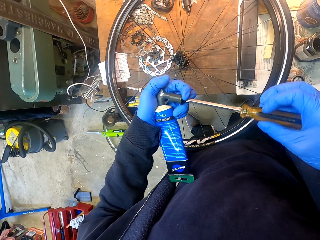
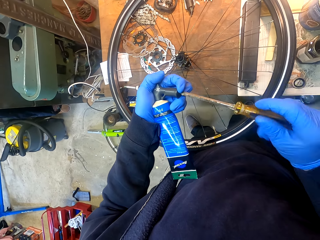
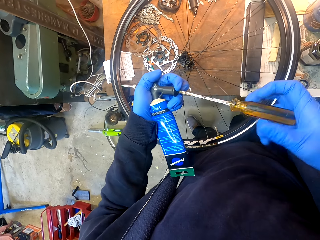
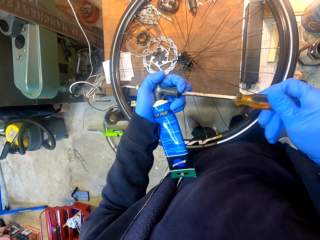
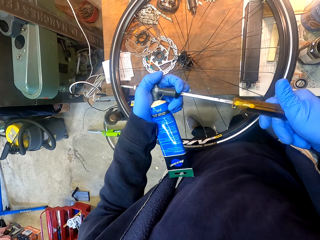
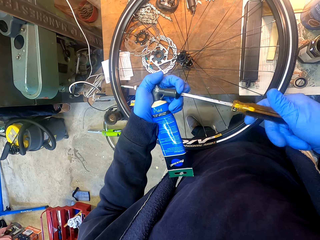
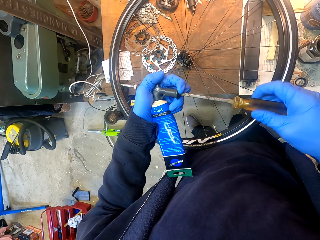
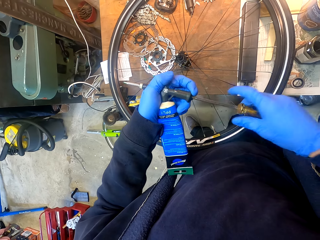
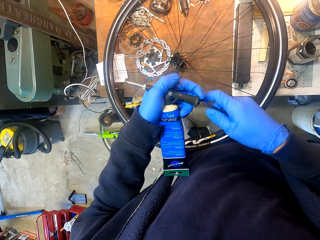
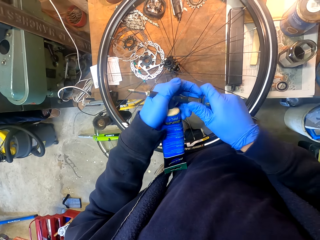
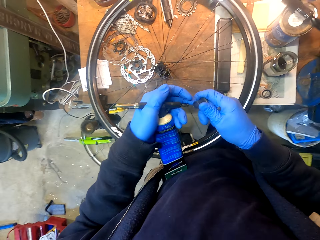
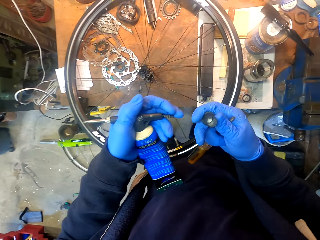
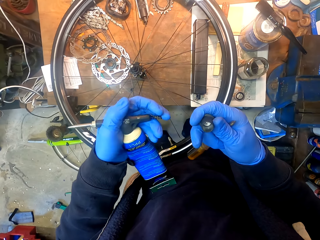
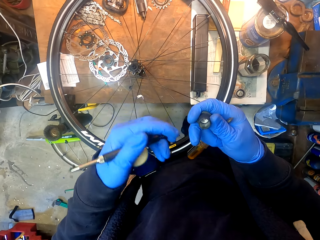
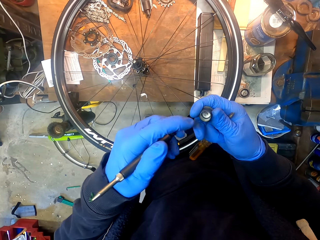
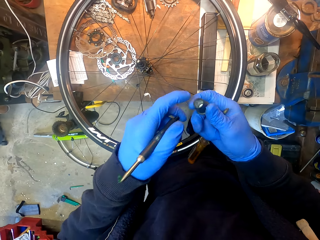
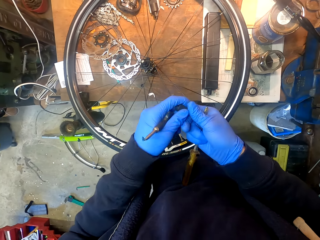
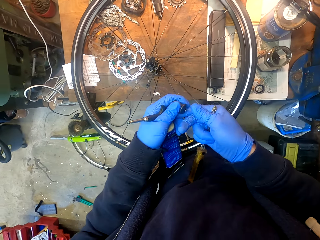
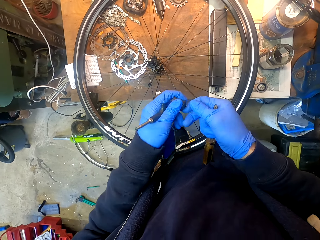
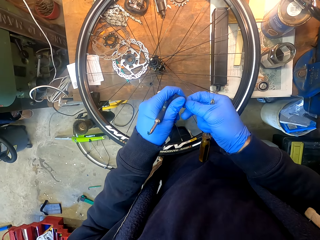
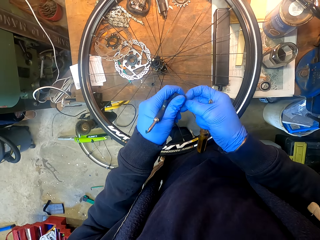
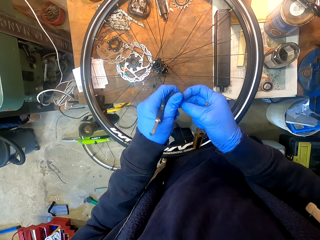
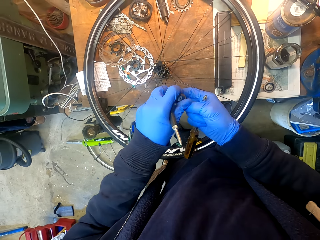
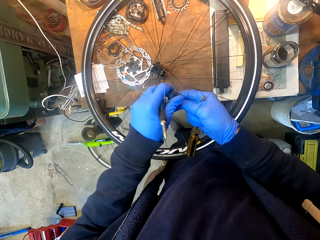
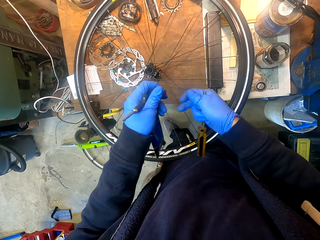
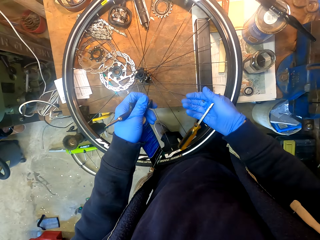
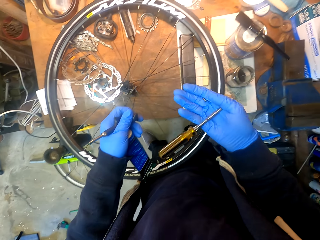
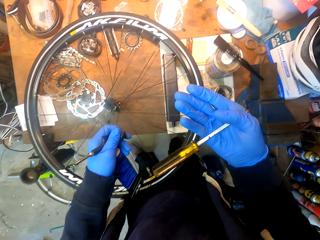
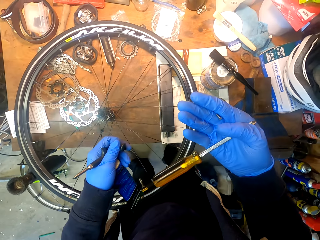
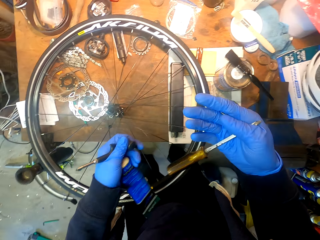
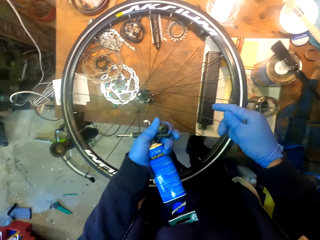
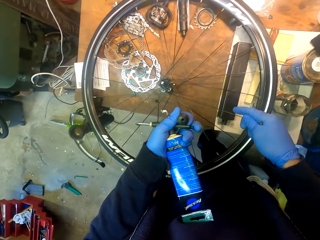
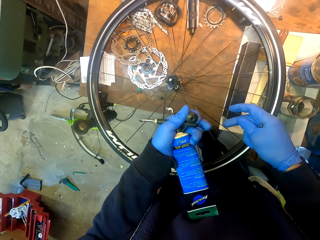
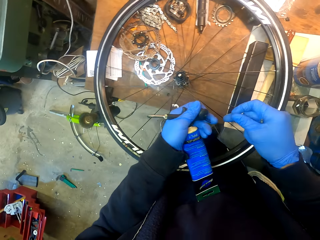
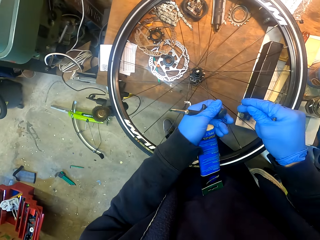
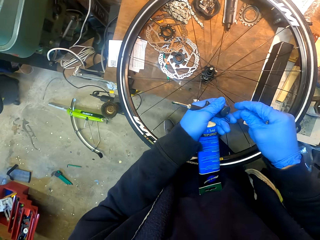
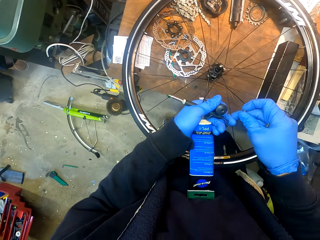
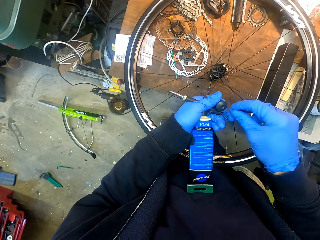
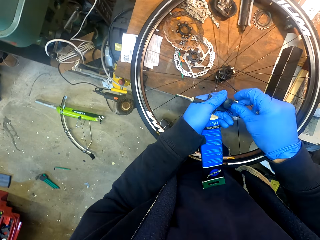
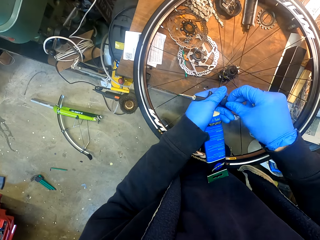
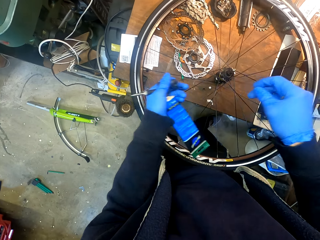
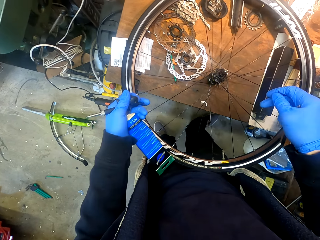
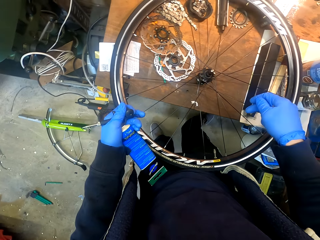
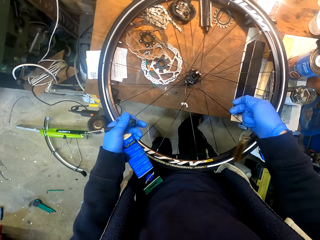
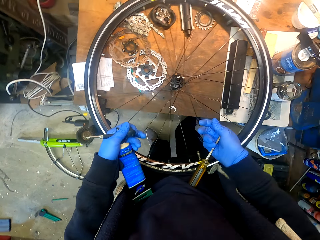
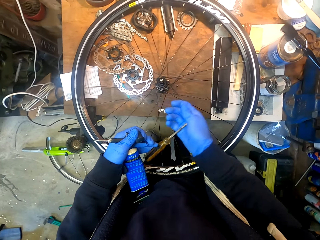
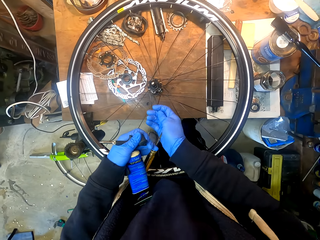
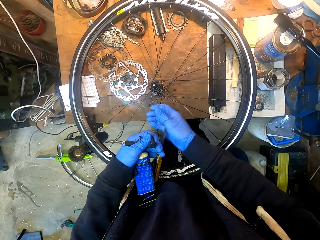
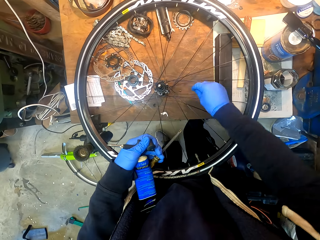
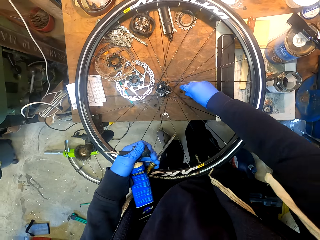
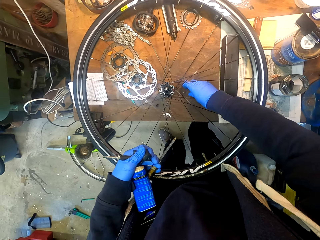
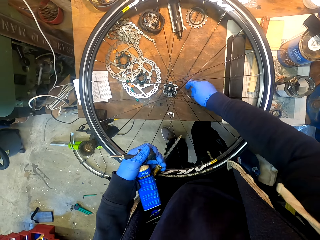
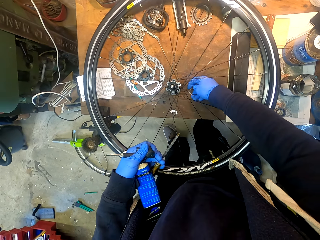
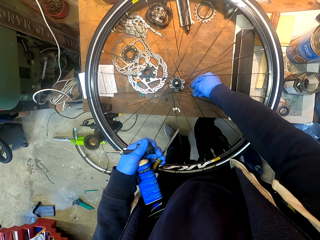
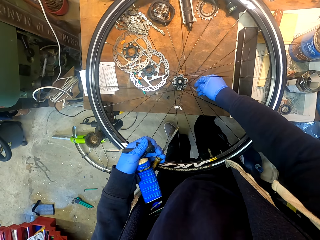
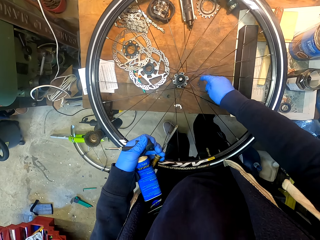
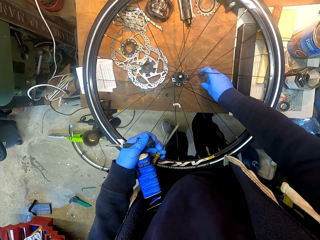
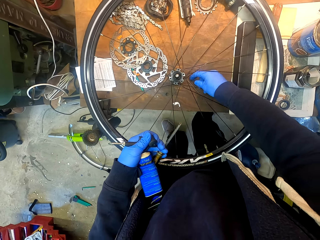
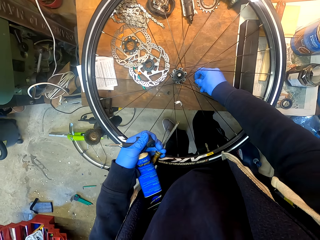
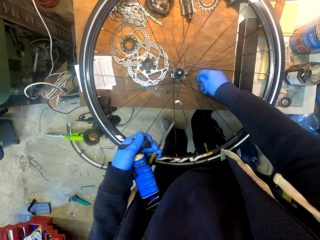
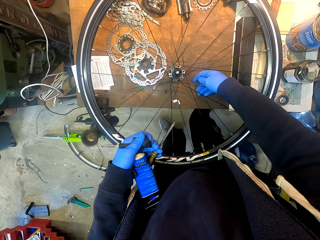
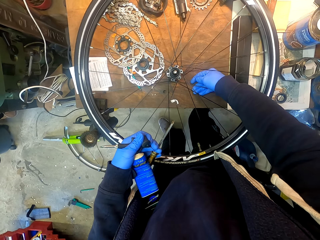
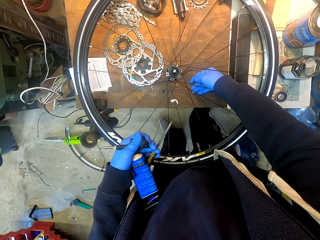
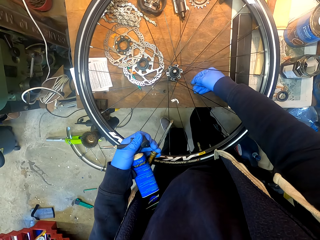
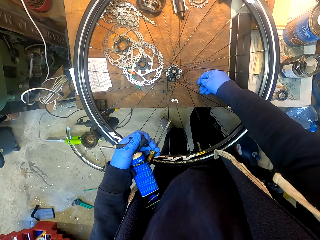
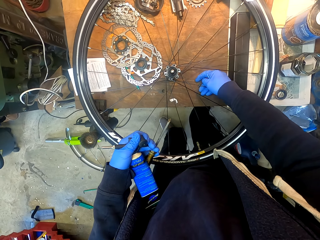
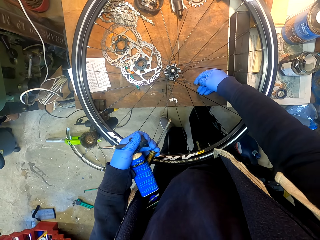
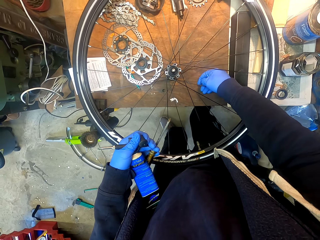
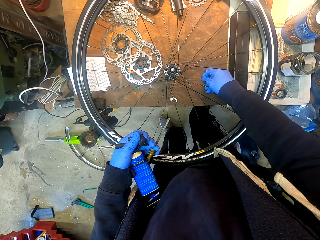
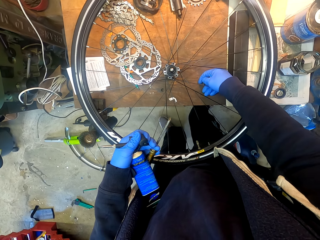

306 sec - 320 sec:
The camera wearer removes a lid from a glue bottle. He removes a nut from the lid. He holds the nut with his hands. He adjusts the nut in the lid. He drops the nut on the table. He picks up the nut from the table.

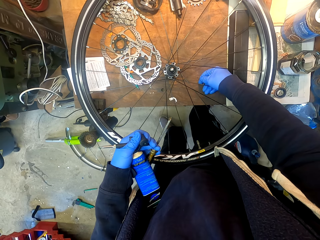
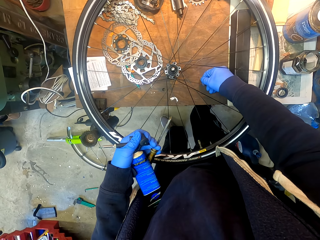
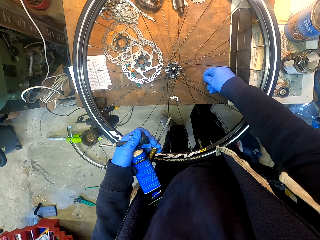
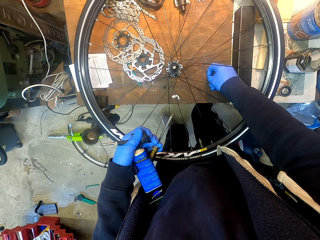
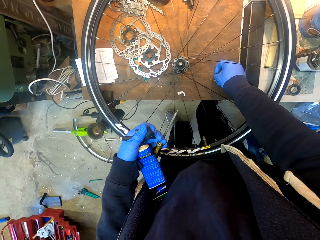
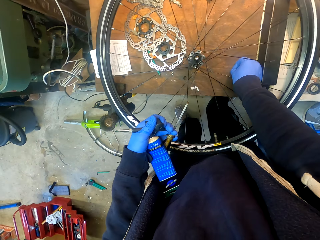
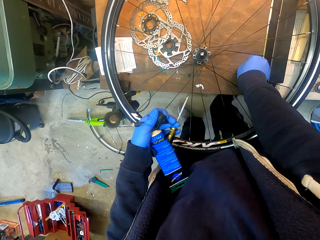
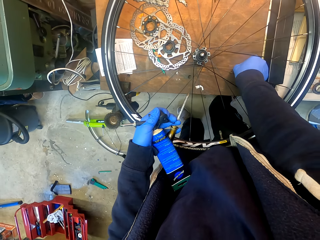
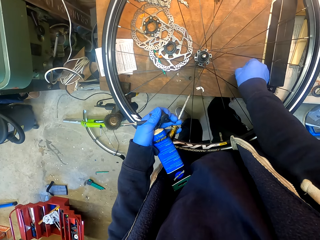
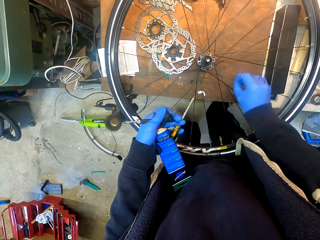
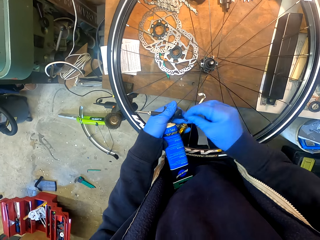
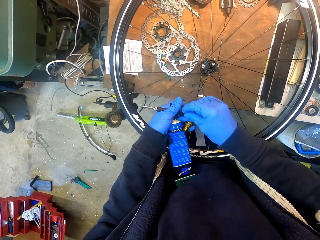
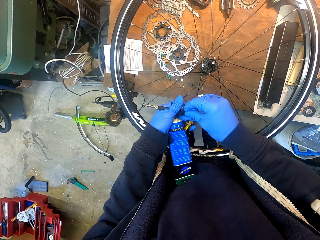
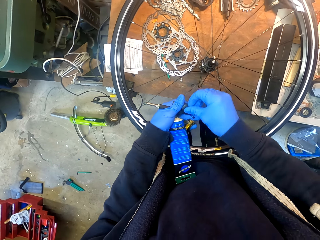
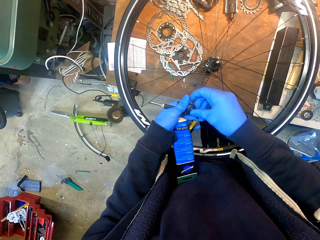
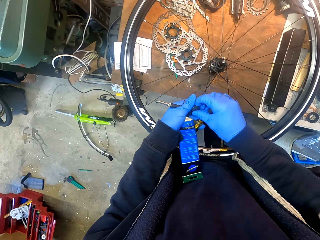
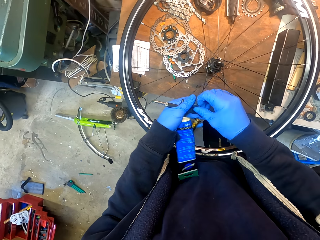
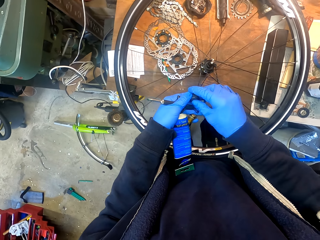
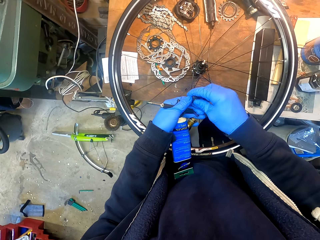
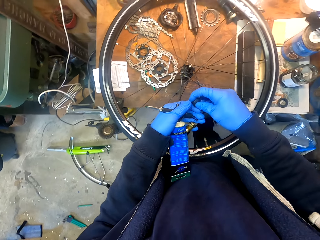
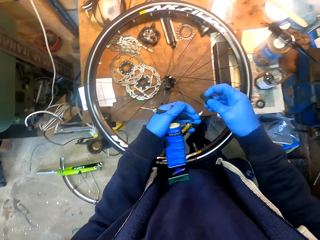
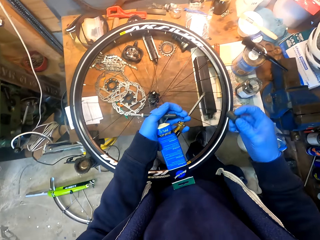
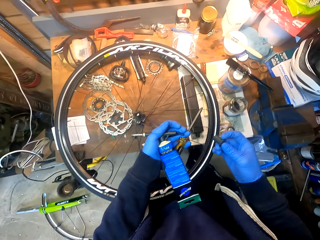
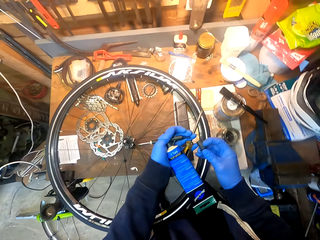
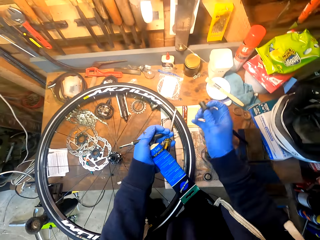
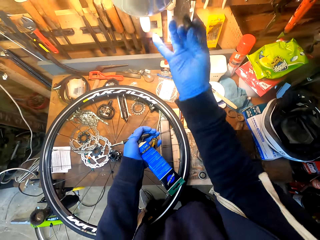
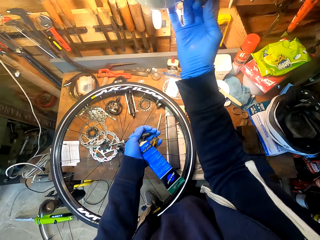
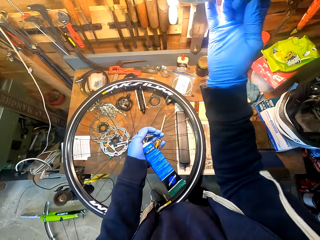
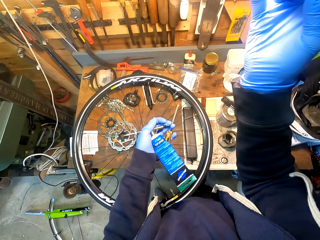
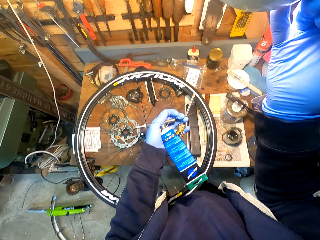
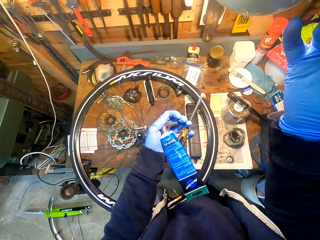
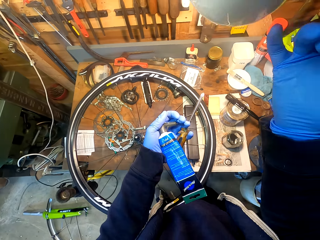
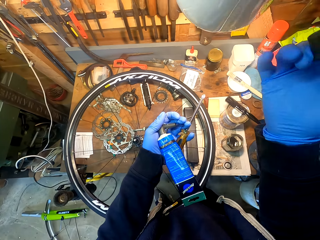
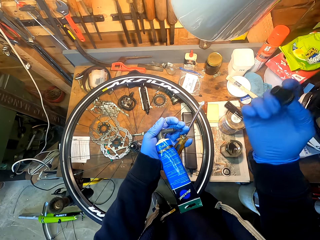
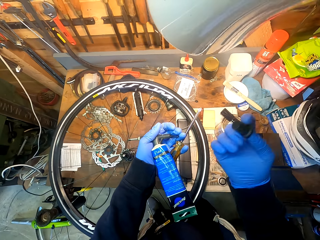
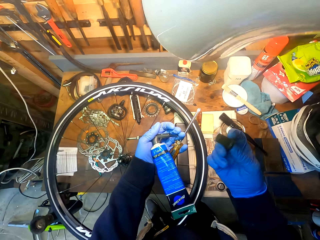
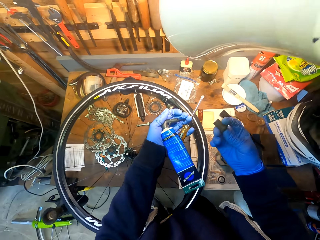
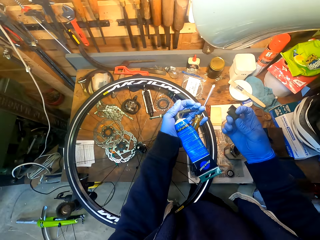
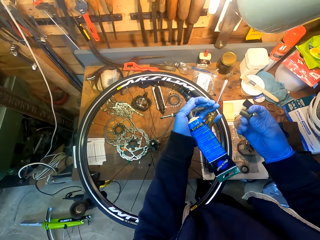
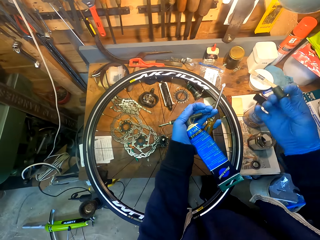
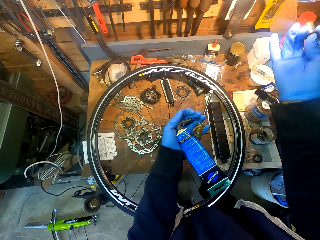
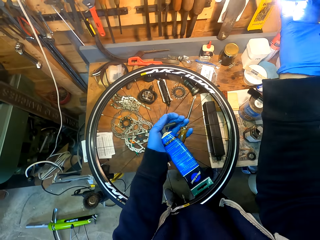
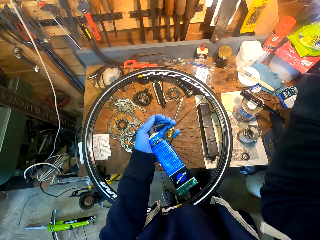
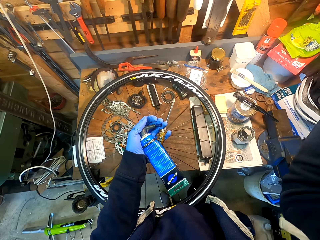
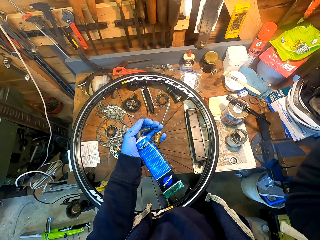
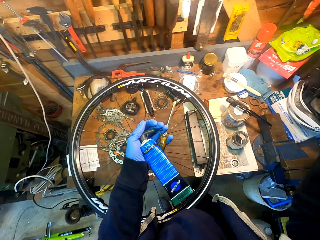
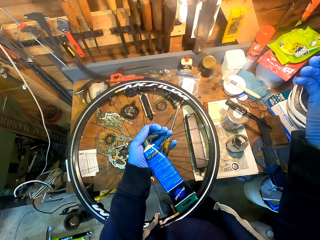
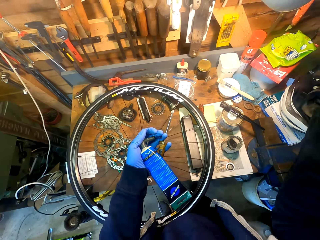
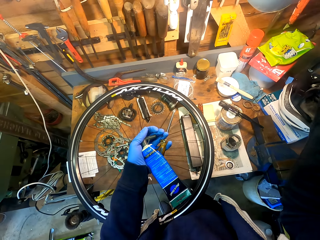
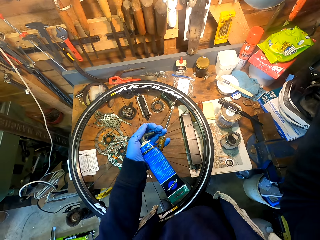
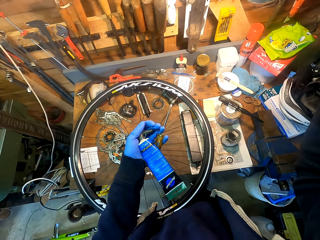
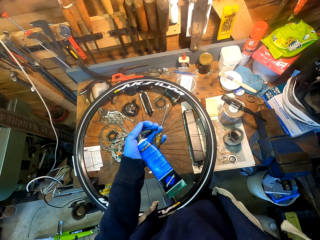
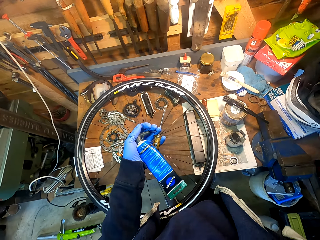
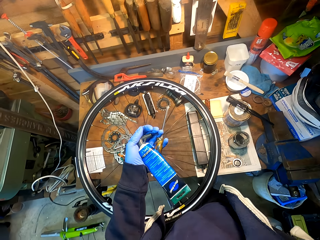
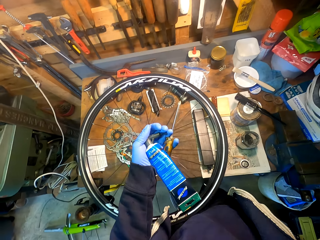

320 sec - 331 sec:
The camera wearer picks up a bolt. He adjusts a nut in a lid. He adjusts a lamp with his hand. He moves his feet on the floor. He adjusts the lamp with his hand.
